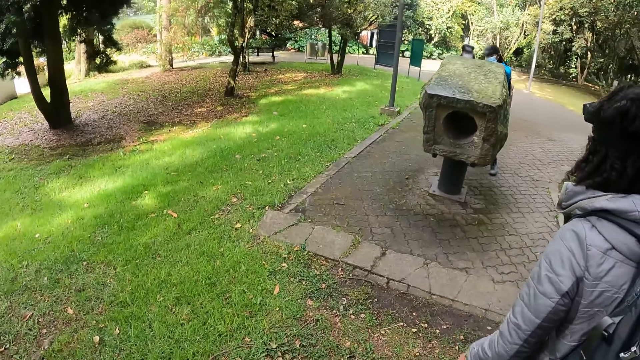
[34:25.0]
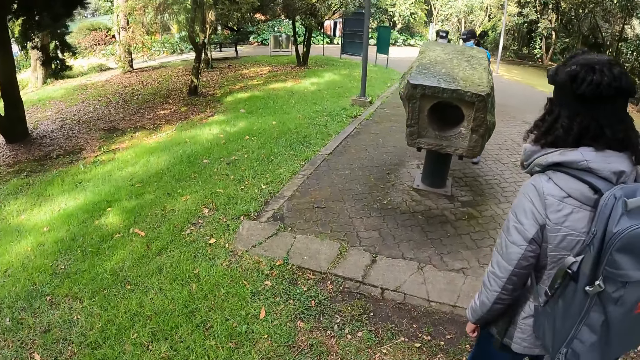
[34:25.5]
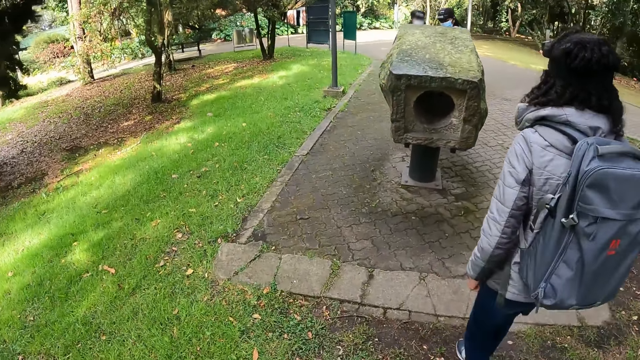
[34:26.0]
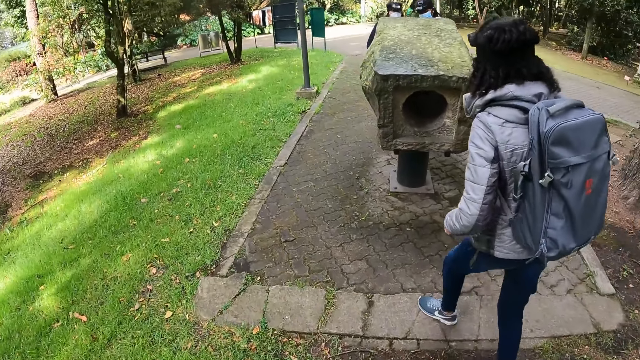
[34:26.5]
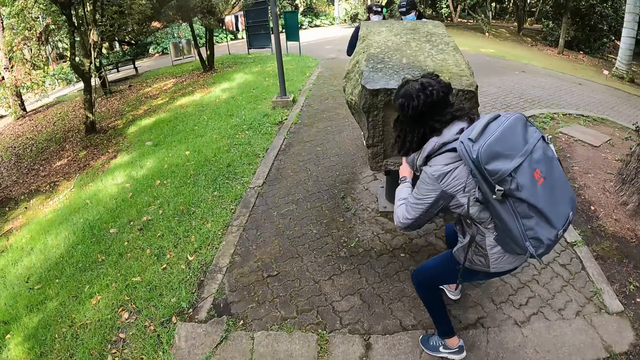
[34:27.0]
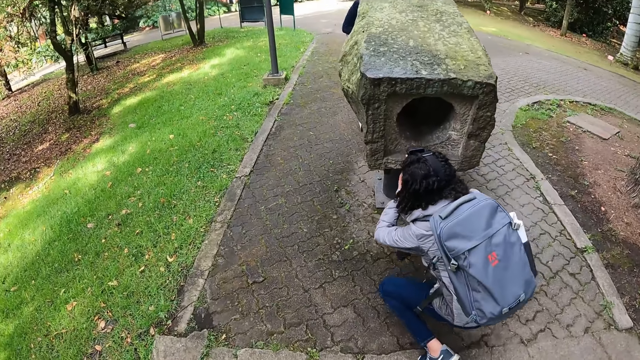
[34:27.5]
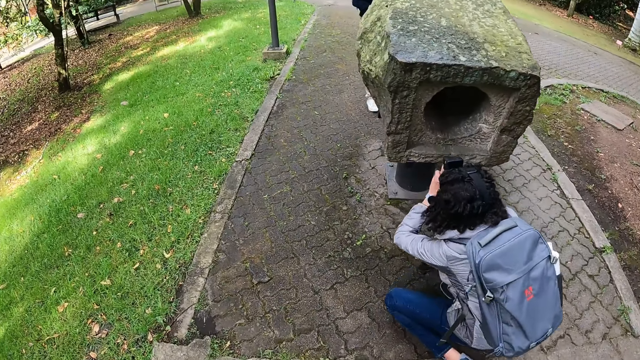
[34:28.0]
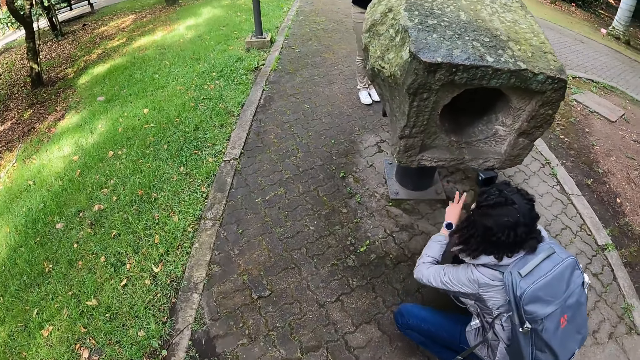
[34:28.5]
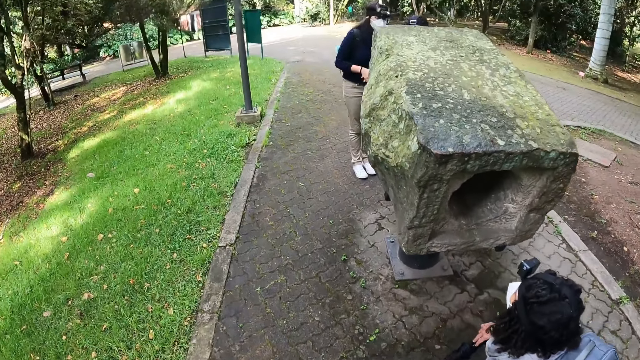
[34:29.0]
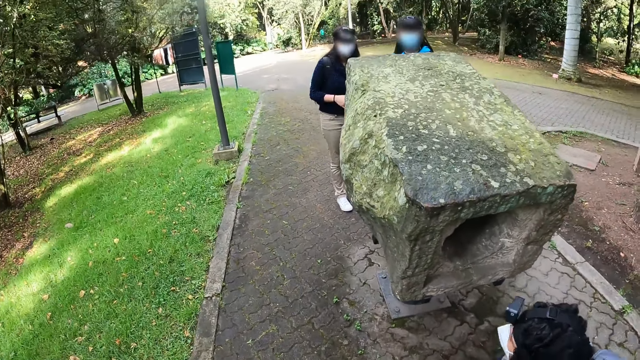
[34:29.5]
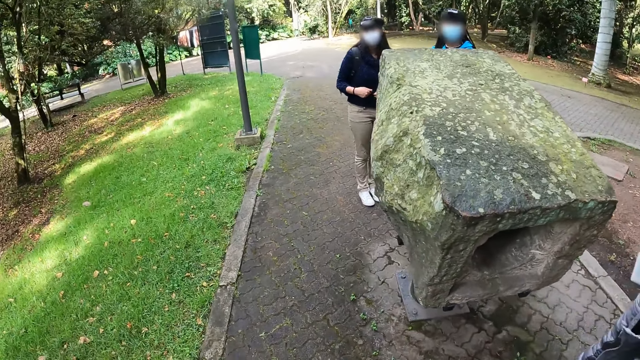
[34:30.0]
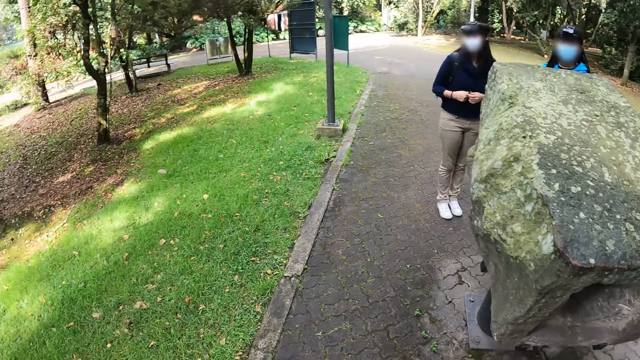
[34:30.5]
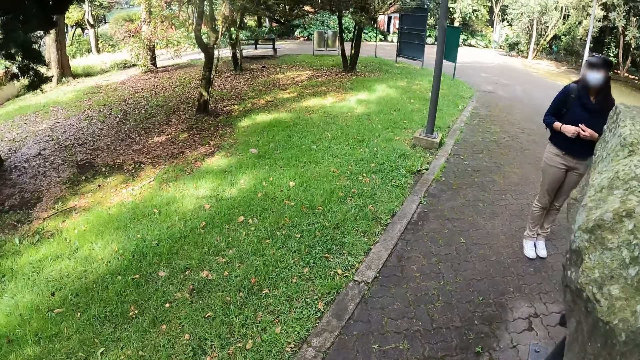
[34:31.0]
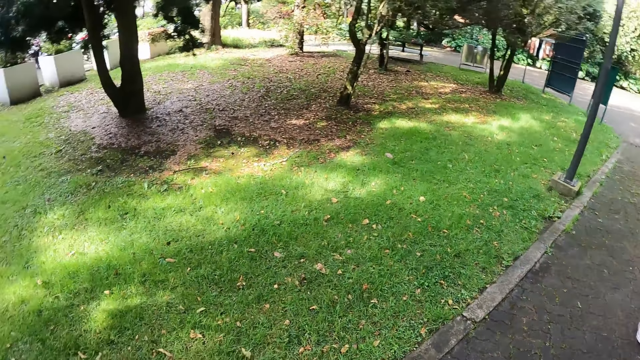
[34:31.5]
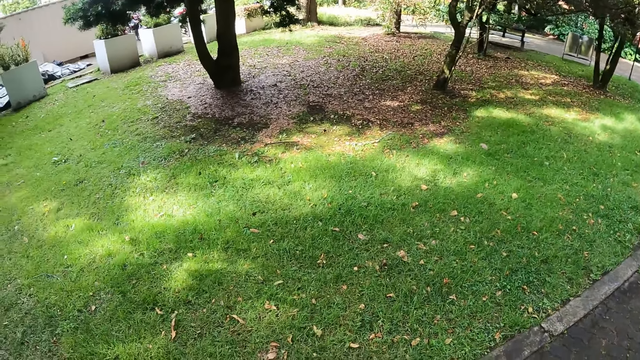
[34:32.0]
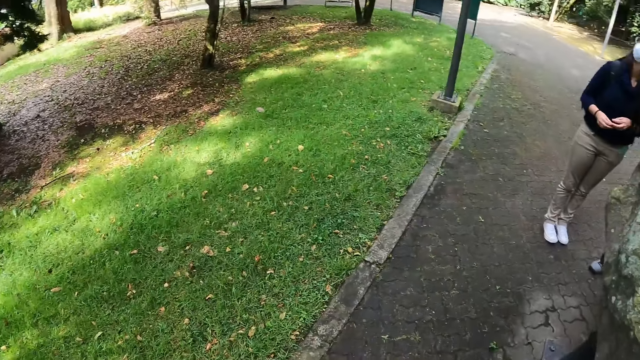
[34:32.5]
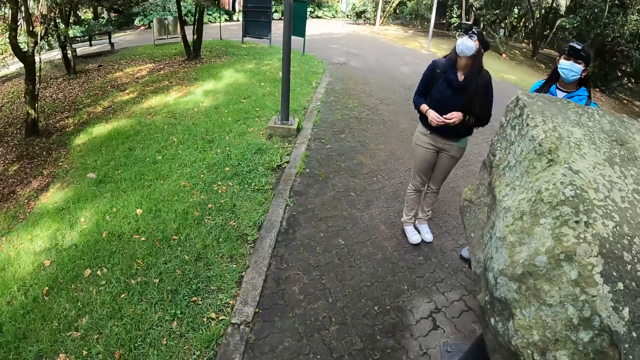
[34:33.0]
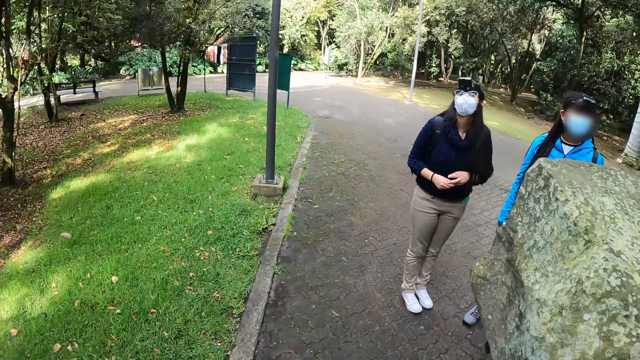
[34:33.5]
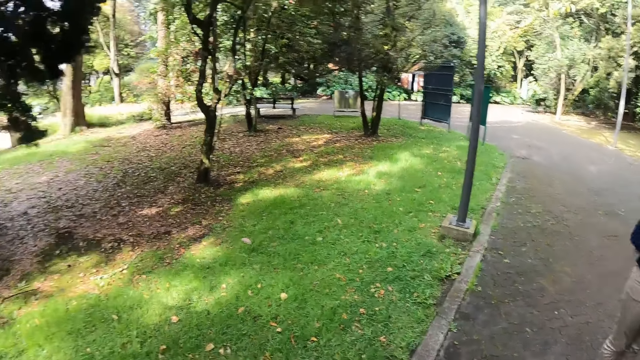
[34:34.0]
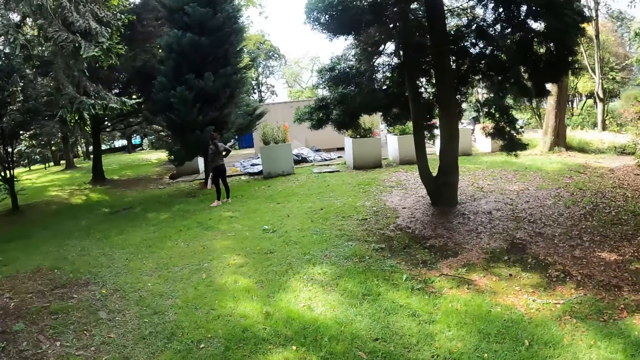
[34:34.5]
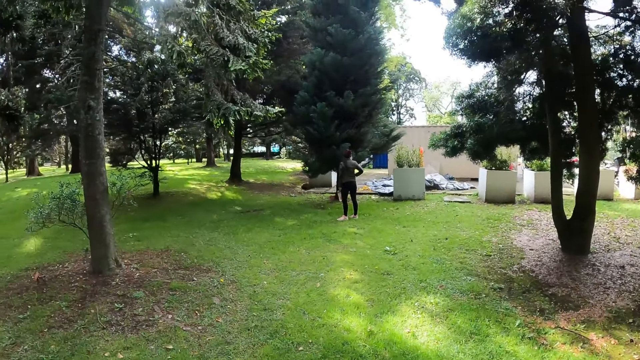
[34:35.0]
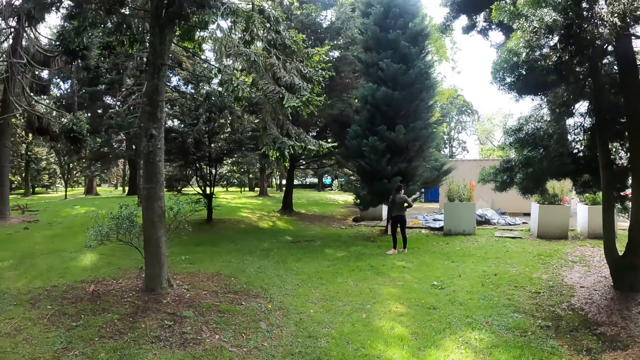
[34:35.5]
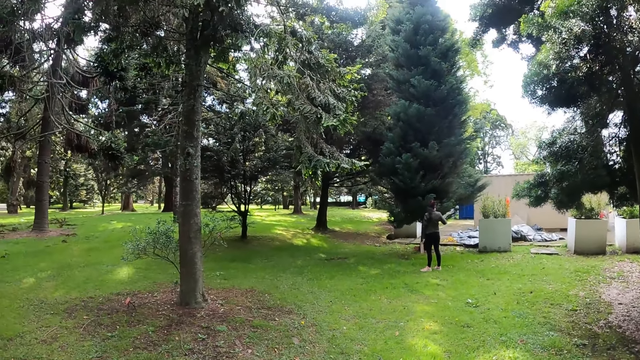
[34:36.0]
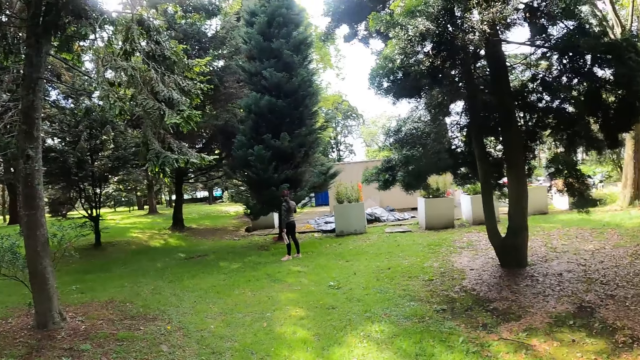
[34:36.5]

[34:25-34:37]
The woman poses behind a stone statue. The camera wearer looks at a stone. They look around.

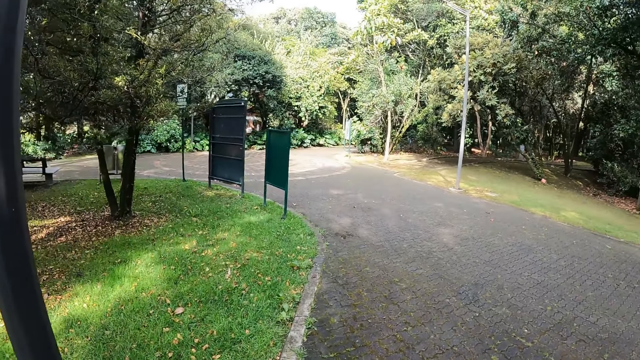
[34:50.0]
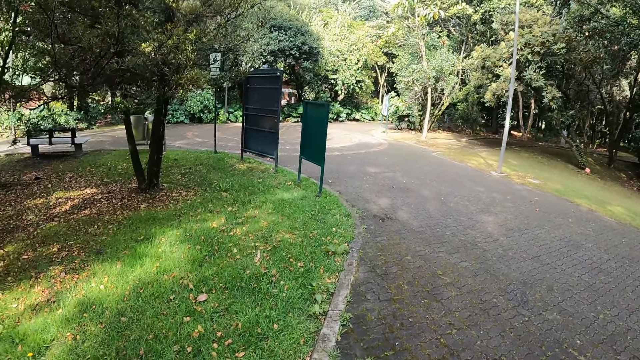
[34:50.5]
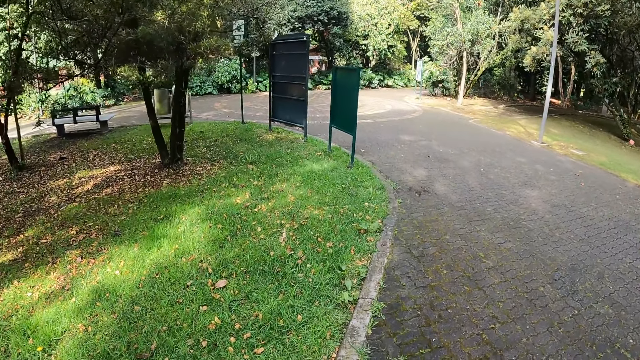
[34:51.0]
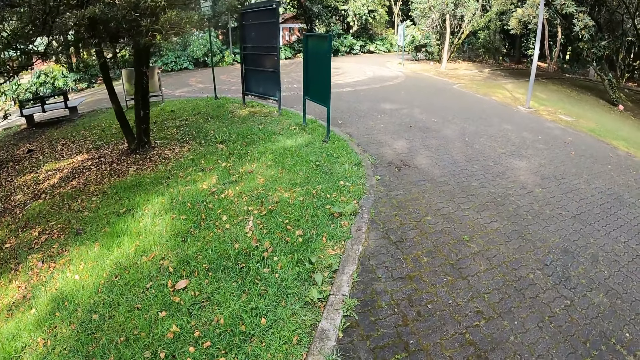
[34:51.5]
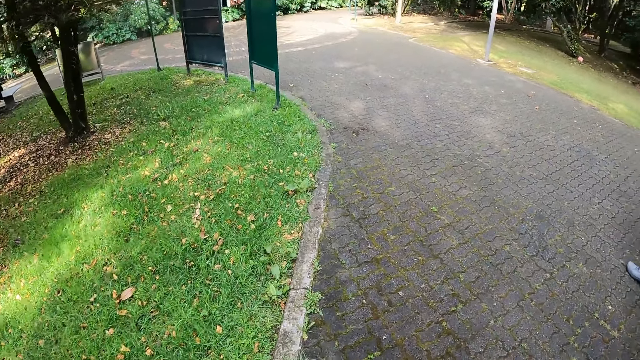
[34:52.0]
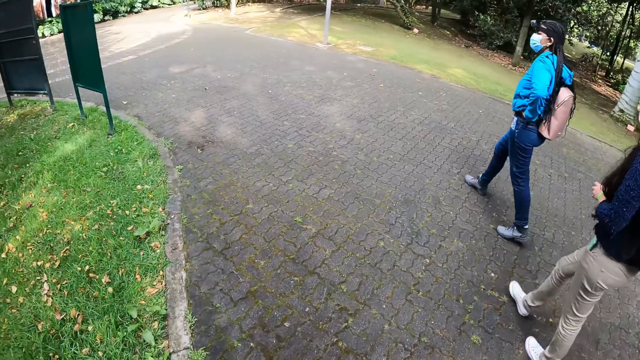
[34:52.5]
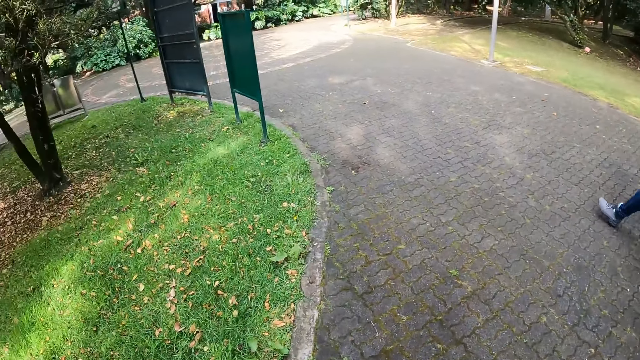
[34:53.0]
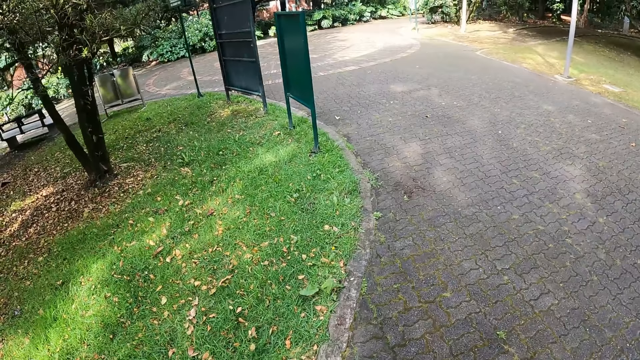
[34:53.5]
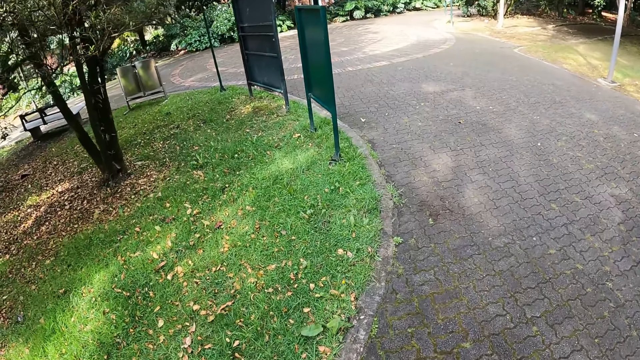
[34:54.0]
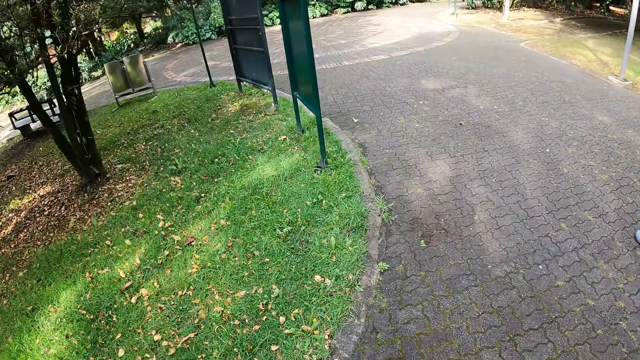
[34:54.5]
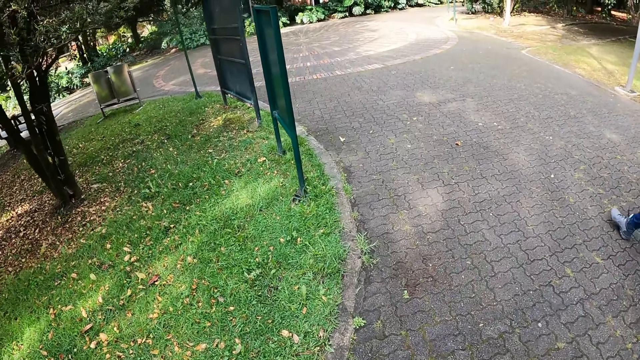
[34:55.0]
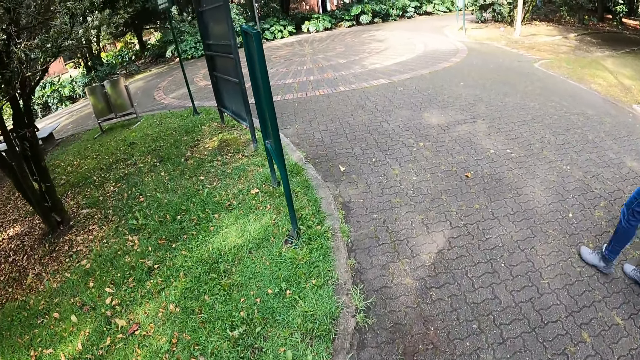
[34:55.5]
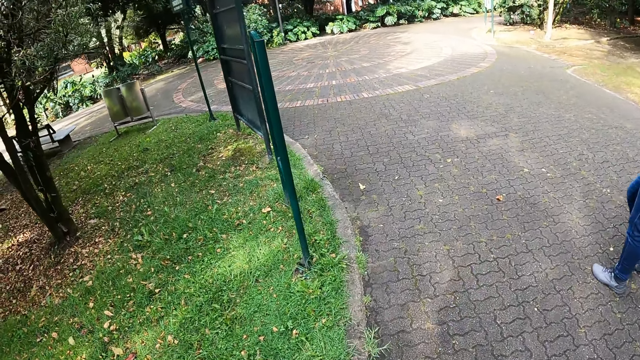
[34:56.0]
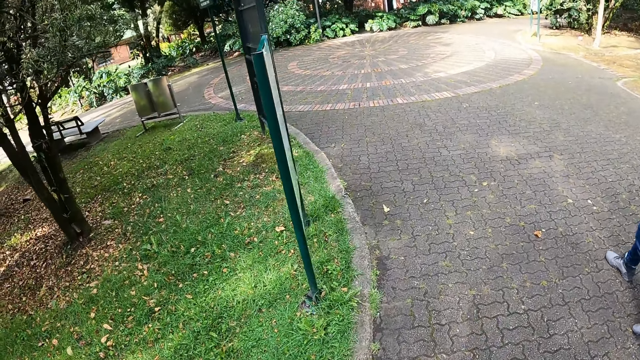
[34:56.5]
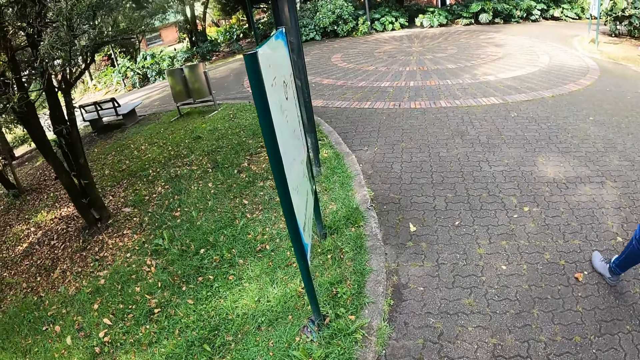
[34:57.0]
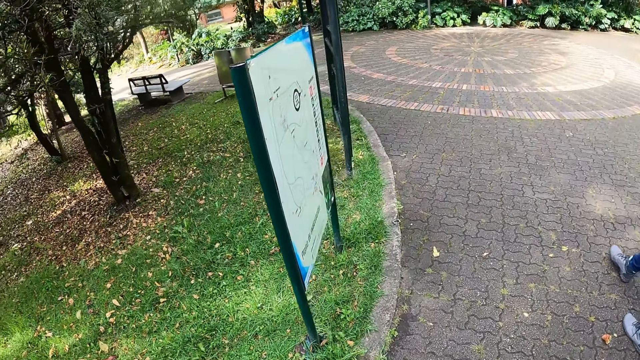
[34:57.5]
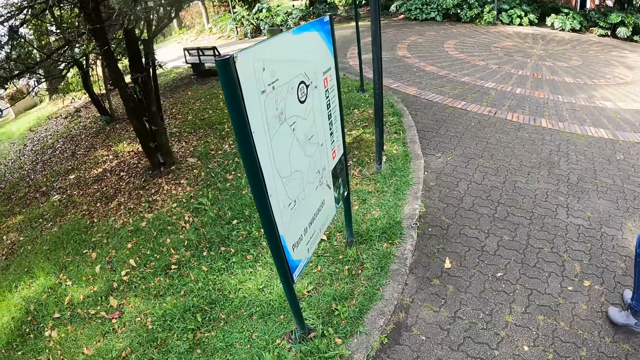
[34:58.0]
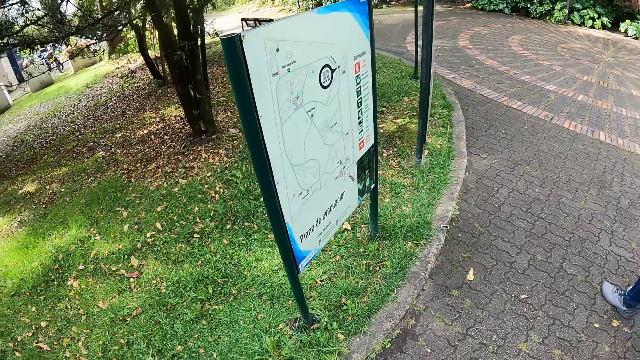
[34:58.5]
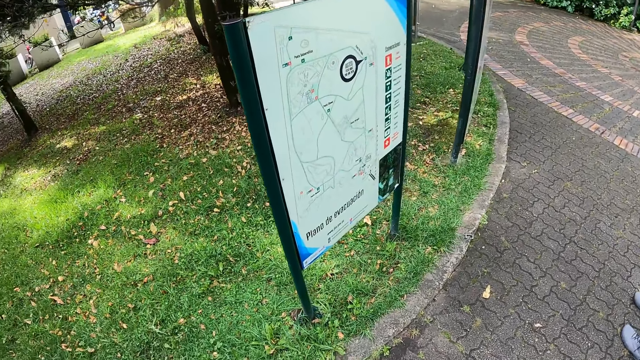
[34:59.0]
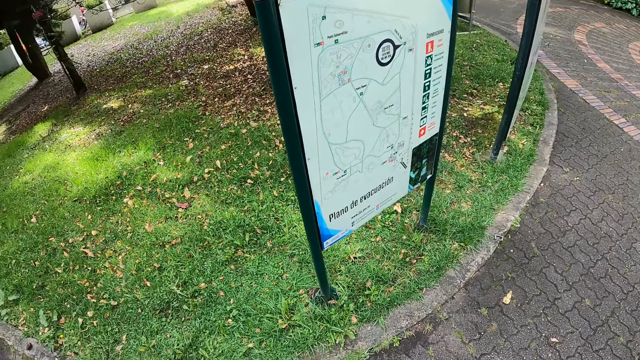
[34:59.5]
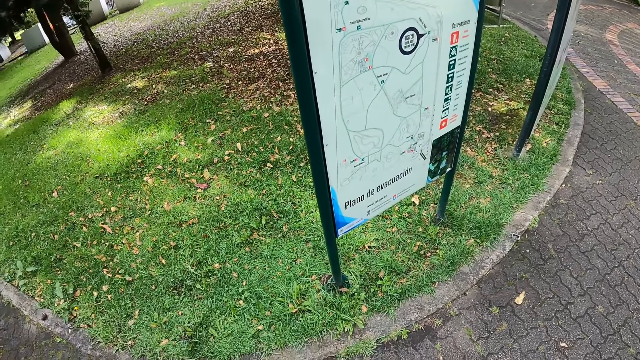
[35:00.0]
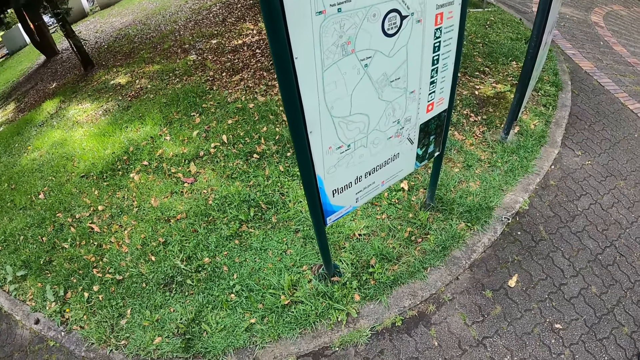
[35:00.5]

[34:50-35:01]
The camera wearer moves forward. They read an information board.
